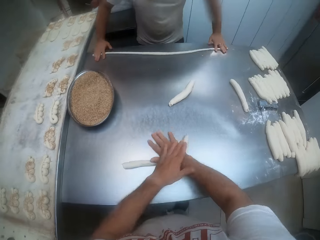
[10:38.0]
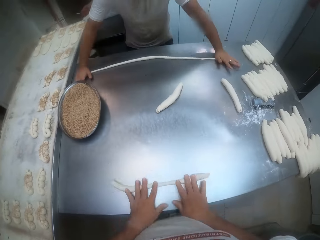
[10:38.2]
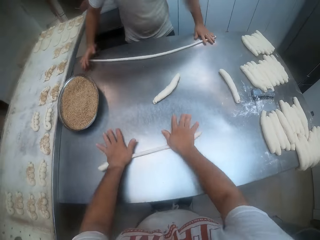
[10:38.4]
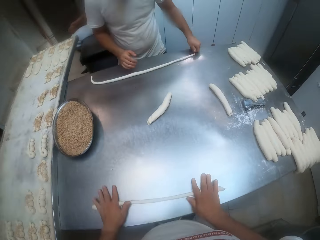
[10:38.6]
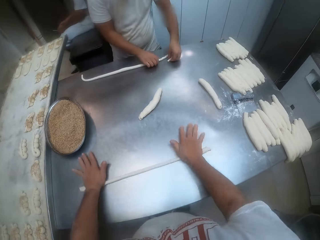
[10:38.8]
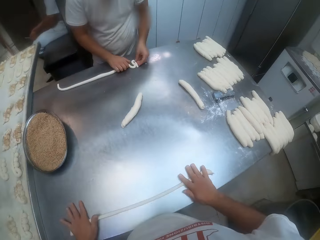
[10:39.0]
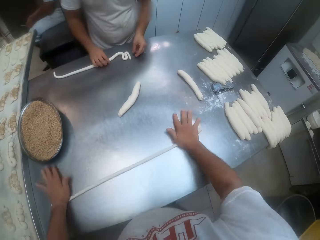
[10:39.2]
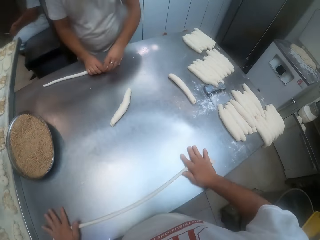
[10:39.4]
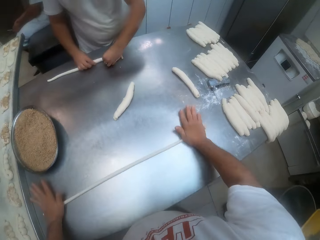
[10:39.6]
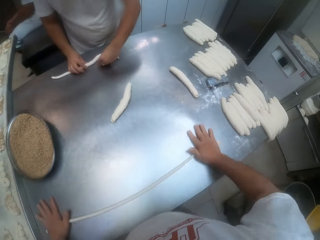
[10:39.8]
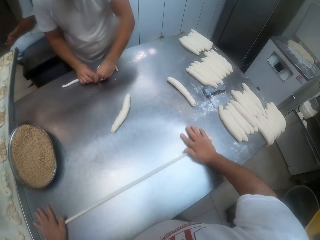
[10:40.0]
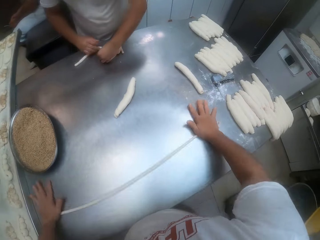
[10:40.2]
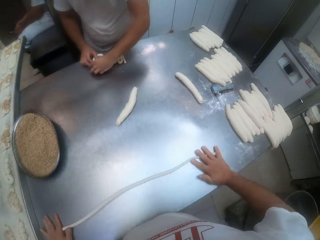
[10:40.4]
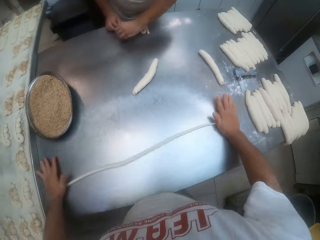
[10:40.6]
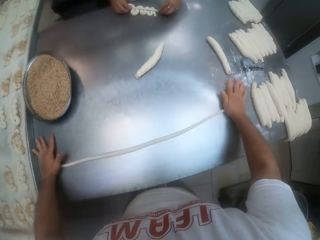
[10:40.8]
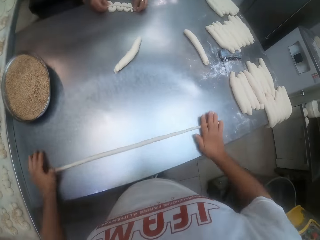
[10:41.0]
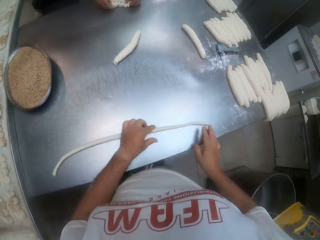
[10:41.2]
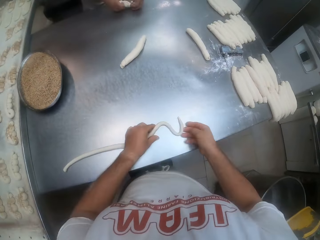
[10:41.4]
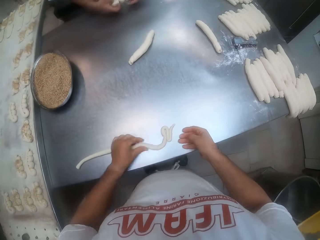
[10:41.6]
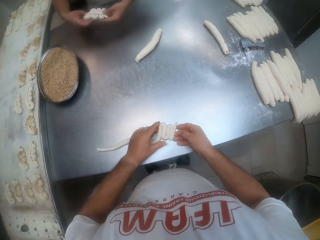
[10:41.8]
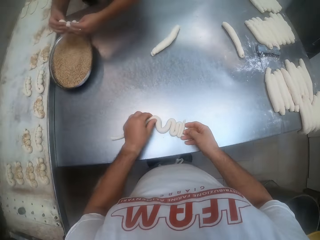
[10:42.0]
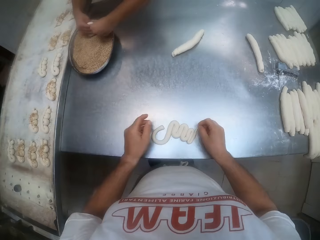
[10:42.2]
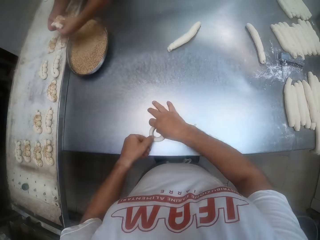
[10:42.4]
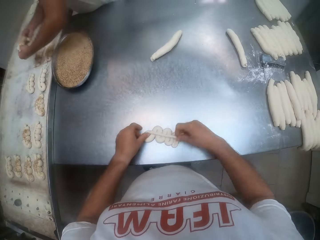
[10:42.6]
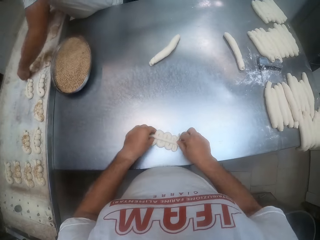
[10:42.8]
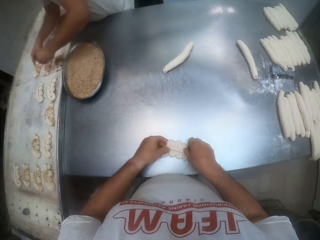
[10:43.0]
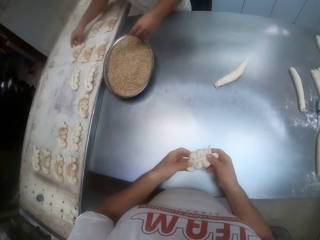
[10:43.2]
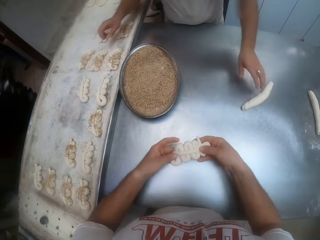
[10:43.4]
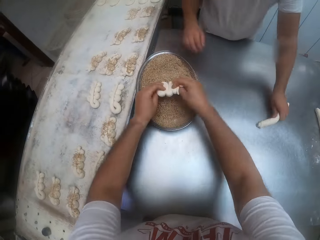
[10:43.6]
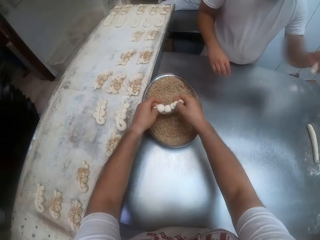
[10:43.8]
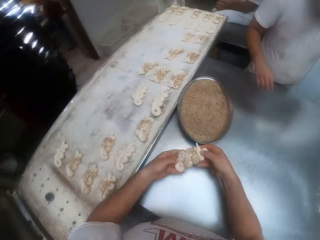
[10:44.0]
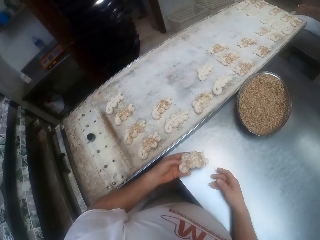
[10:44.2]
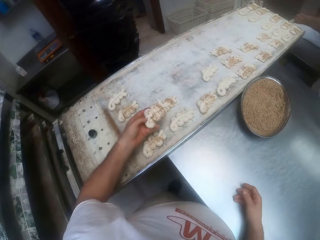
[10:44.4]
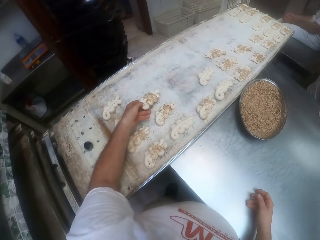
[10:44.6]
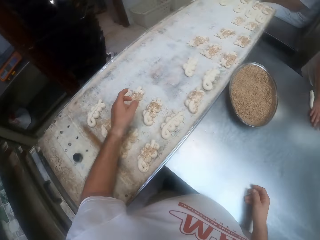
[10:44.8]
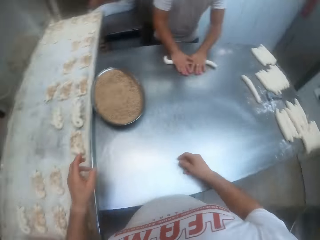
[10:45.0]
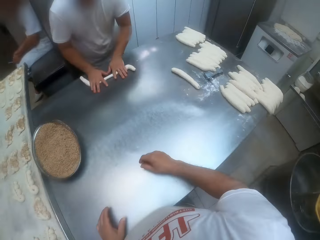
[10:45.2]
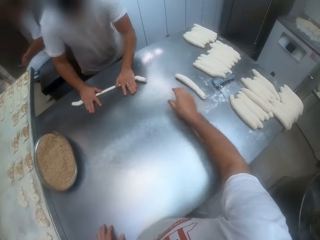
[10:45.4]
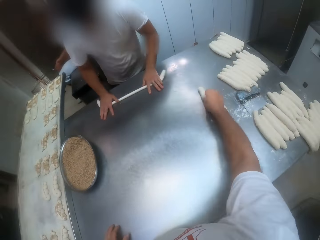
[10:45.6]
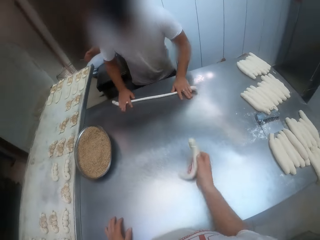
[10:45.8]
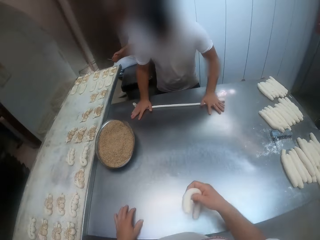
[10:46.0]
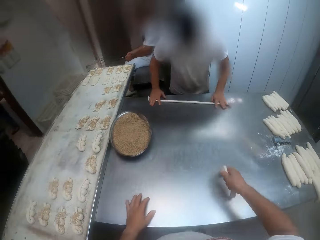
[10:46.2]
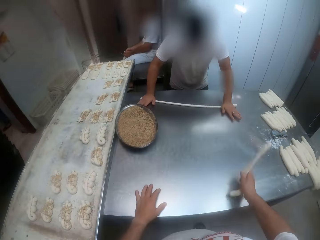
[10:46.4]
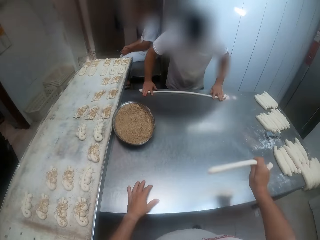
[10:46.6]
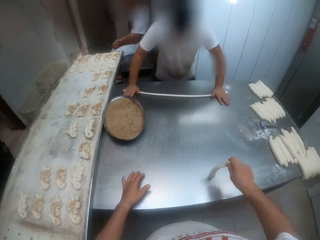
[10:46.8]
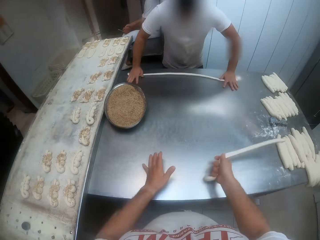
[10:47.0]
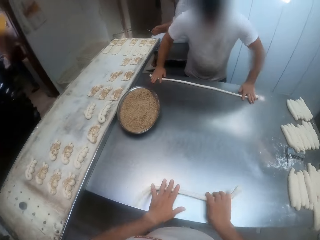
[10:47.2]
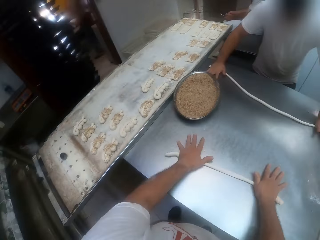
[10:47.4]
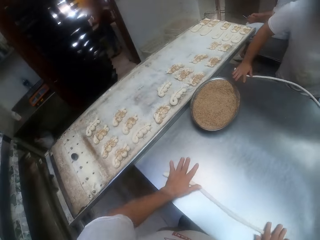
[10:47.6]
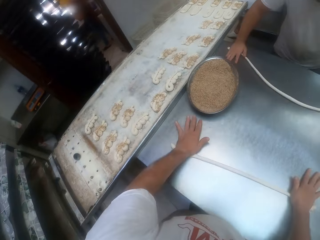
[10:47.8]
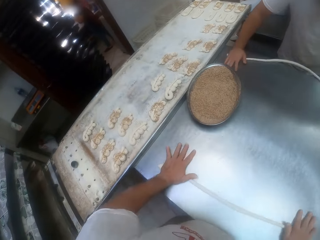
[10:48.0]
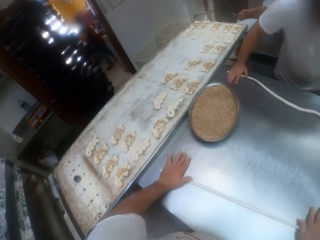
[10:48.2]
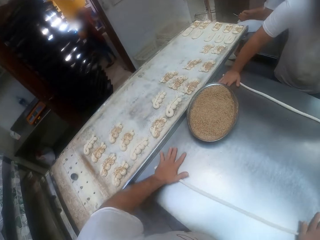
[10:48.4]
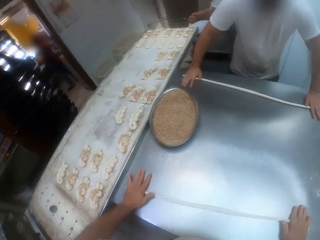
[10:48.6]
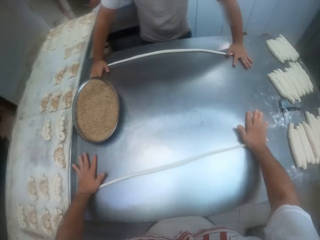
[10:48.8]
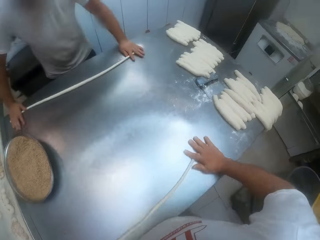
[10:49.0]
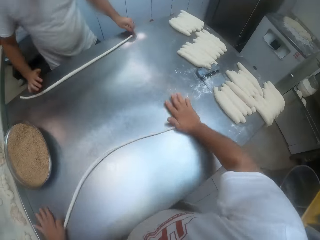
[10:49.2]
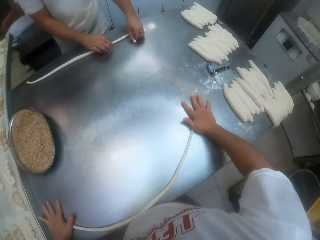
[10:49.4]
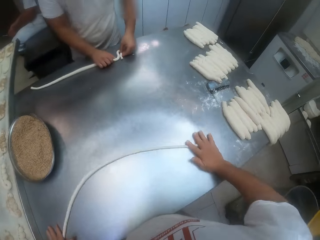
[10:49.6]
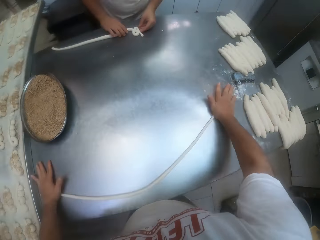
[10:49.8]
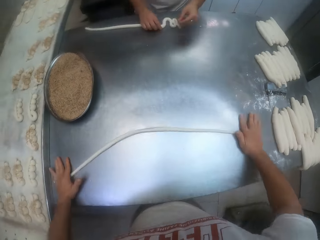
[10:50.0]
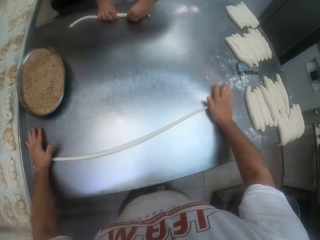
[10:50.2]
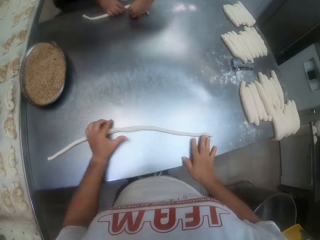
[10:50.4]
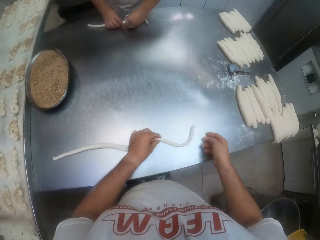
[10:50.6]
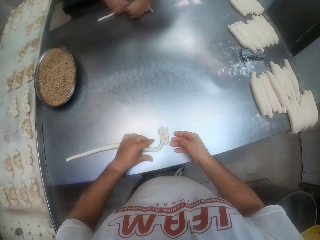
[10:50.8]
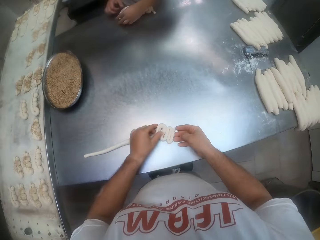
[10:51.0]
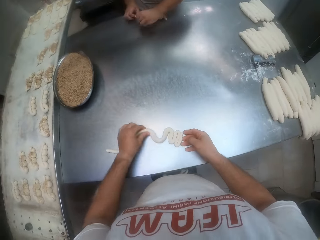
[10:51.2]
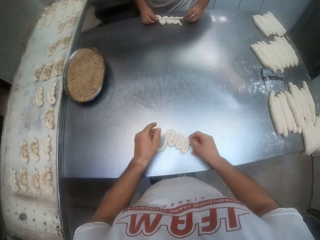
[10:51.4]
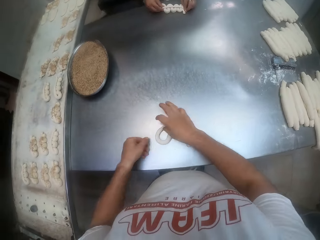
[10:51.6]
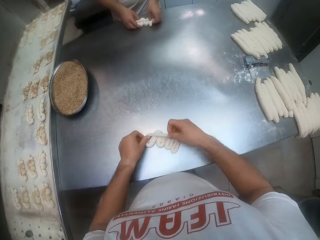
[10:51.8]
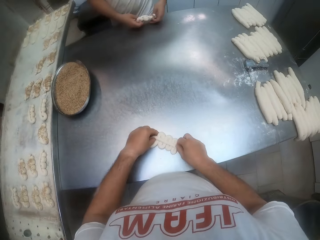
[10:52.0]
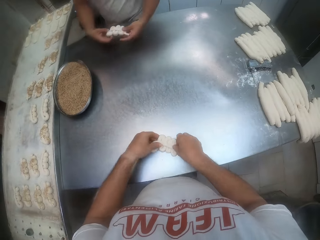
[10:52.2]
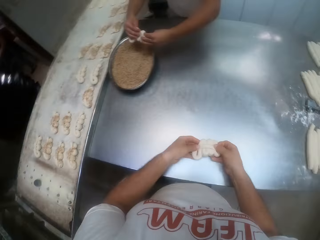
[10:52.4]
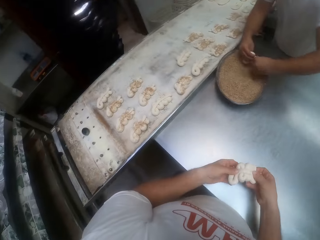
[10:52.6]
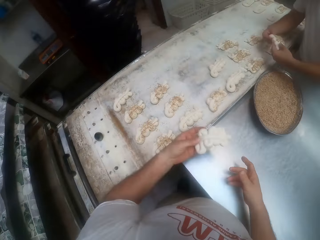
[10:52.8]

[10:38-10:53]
The camera wearer rolls the dough in his right hand on the baking table with both hands. The man shapes the dough on the table with both hands. The camera wearer shapes the dough on the baking table with both hands. The man dips the shaped dough into the bowl on the baking table with both hands. The man drops the dough in the pan with both hands. The man picks dough on the table with his left hand. The camera wearer dips the shaped dough in the chocolate crumbs in the bowl on the table with both hands. He drops the dough in the pan with his left hand. The man rolls the dough on the baking table with both hands. The camera wearer picks dough on the table with his right hand. He rolls the dough on the baking table with both hands. The man shapes the dough on the table with both hands. The camera wearer shapes the dough on the baking table with both hands.

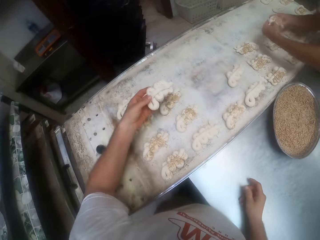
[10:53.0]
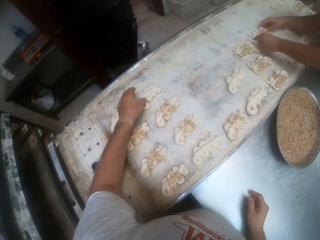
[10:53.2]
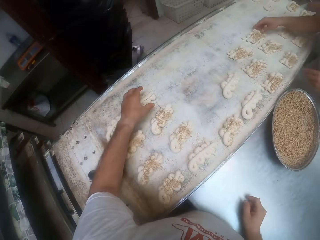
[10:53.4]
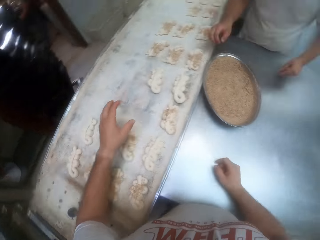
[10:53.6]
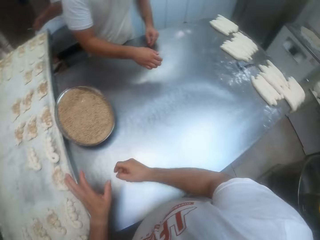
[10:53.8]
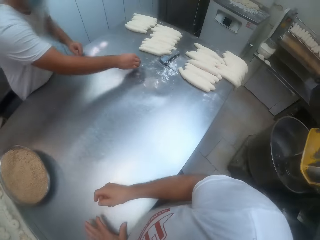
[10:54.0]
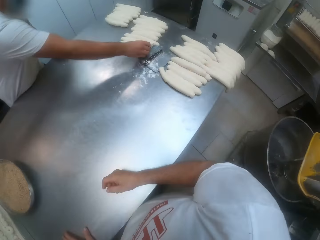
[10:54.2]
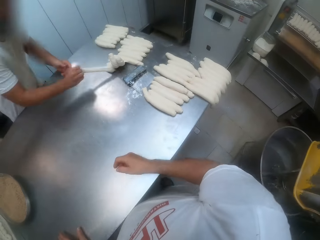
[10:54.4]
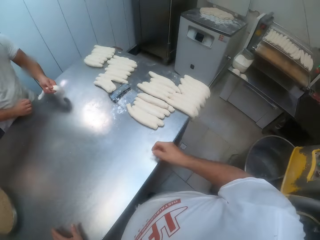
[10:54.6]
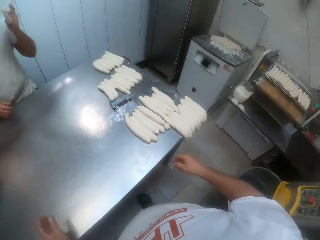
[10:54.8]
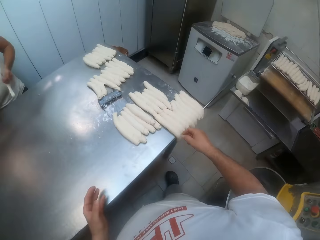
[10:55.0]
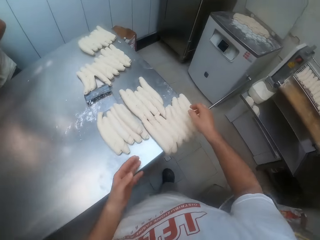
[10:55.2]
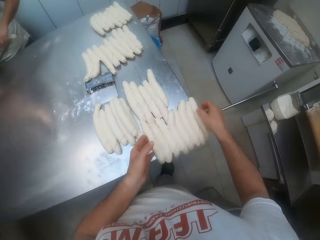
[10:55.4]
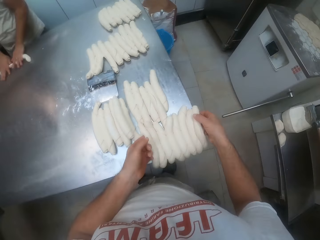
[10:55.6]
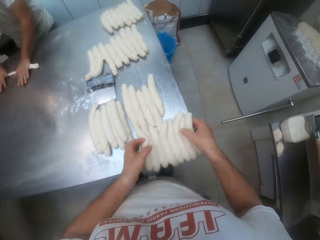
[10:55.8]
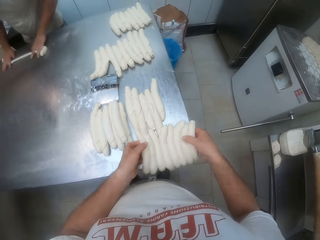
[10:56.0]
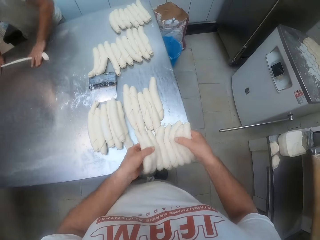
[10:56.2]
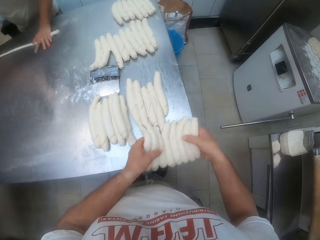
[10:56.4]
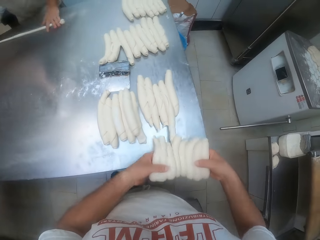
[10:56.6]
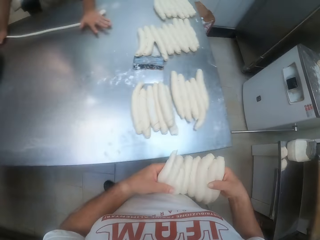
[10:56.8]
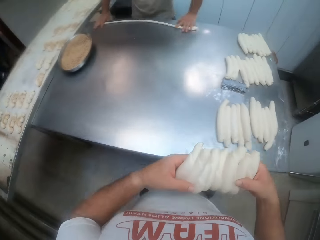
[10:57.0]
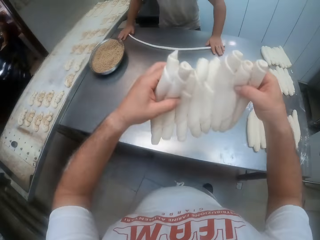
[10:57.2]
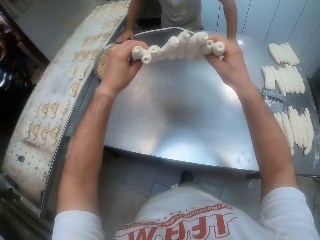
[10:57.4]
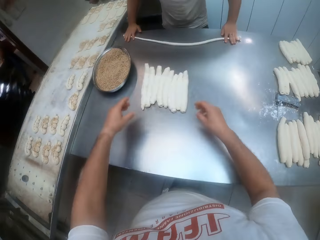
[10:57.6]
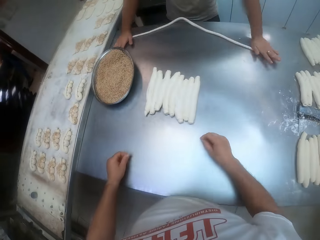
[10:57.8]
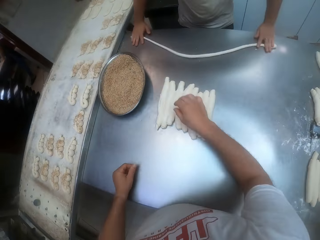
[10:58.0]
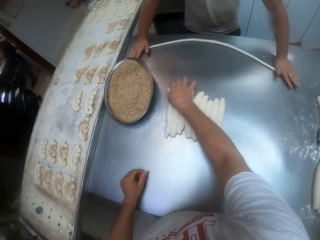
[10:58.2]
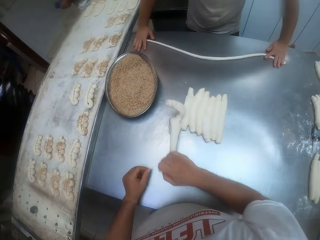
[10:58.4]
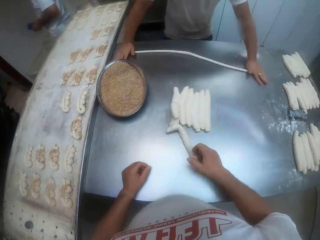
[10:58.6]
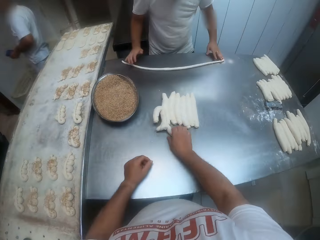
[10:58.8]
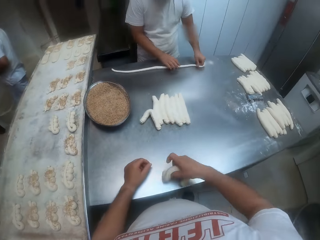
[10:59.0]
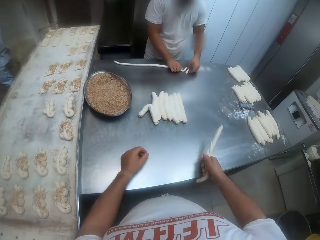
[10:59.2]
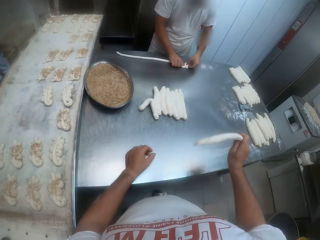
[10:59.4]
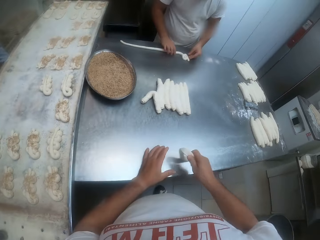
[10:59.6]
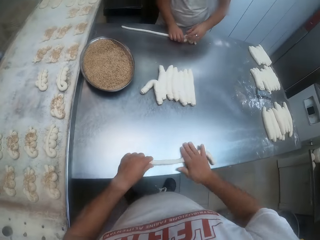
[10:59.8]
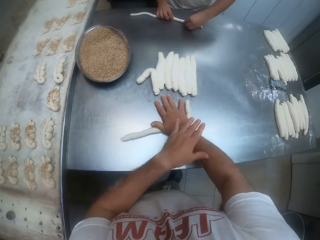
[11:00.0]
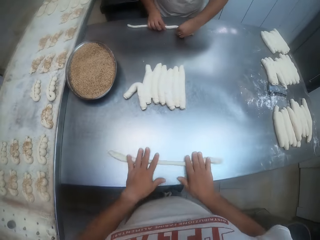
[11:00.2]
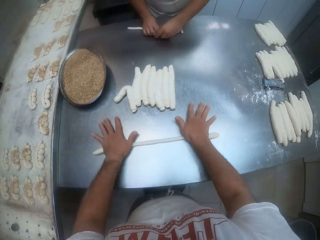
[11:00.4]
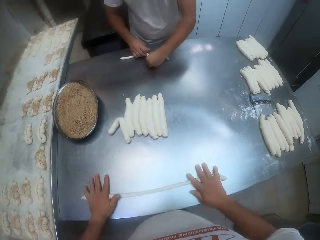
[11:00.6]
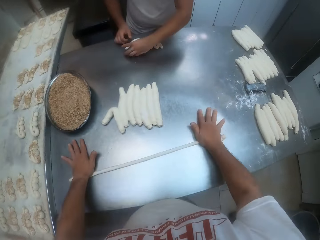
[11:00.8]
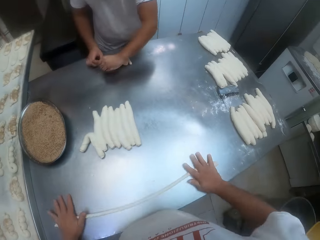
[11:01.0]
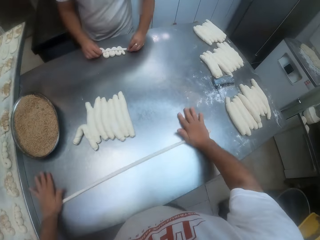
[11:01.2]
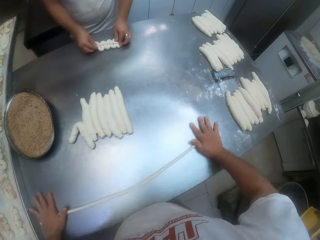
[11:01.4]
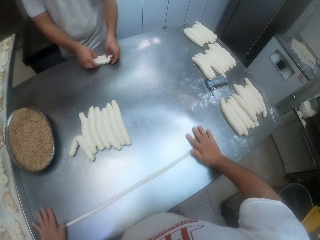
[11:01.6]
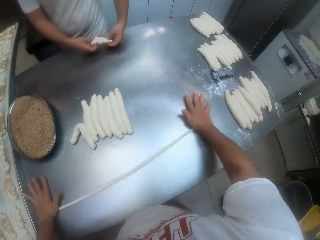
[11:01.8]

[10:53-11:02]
The man dips the shaped dough into the bowl on the baking table with both hands. The man drops the dough in the pan with both hands. The camera wearer drops the dough in the pan with his left hand. The man picks dough on the table with his right hand. The man rolls the dough on the baking table with both hands. The camera wearer gathers dough on the baking table with both hands. He carries the dough. He drops the dough in his hands on the baking table. He picks a dough on the baking table with his right hand. The man shapes the dough on the table with both hands. The camera wearer rolls the dough on the baking table with both hands.
